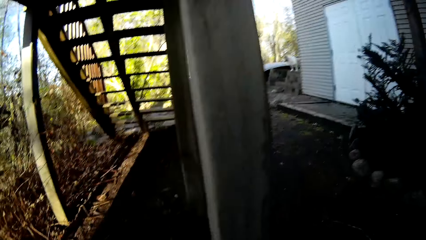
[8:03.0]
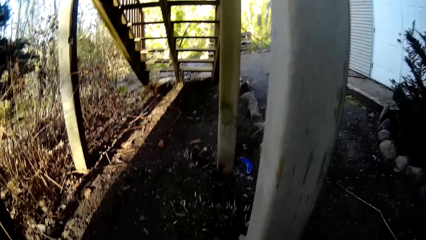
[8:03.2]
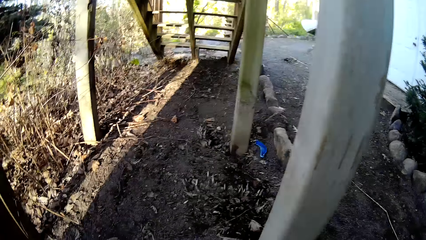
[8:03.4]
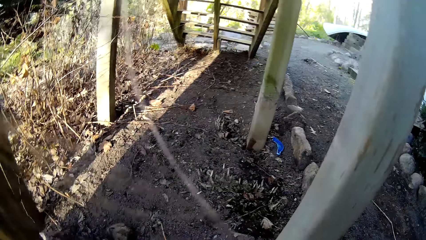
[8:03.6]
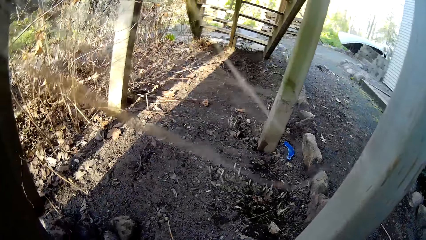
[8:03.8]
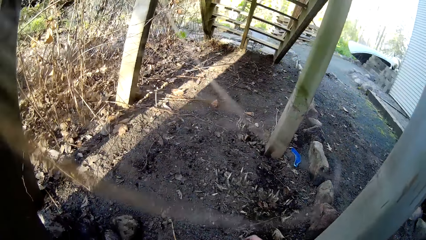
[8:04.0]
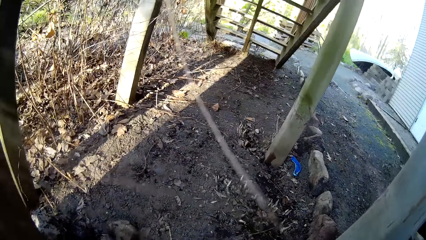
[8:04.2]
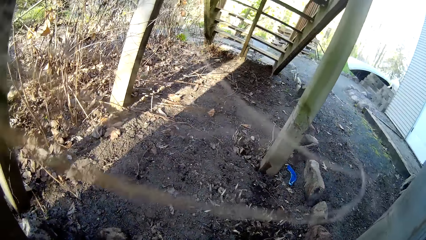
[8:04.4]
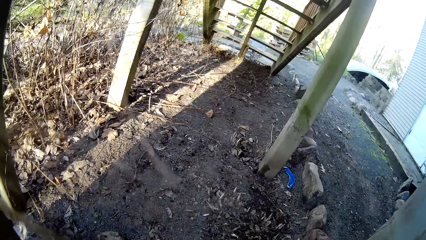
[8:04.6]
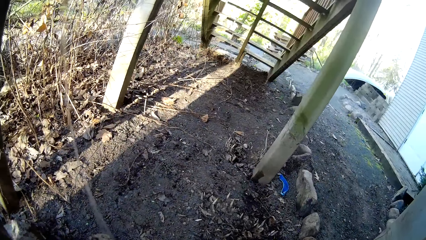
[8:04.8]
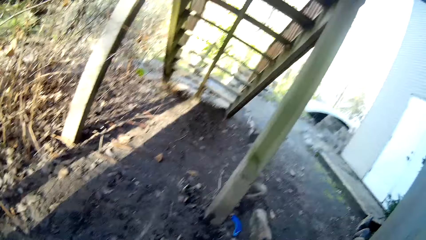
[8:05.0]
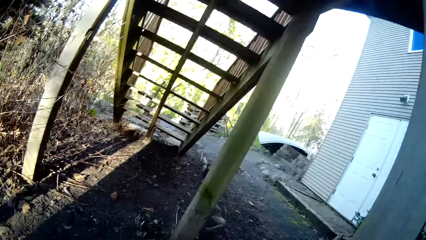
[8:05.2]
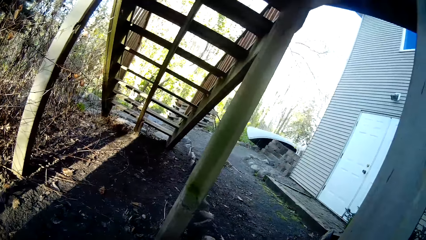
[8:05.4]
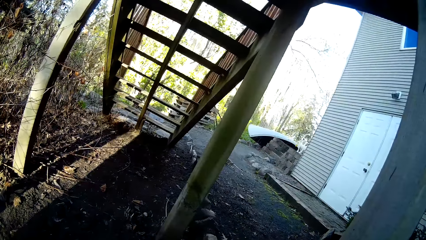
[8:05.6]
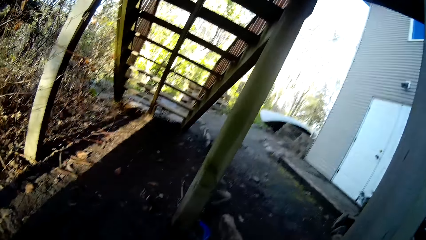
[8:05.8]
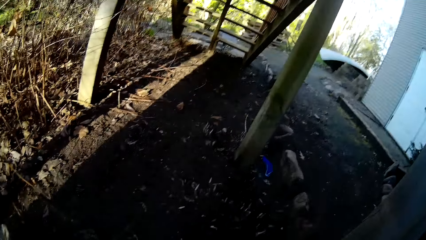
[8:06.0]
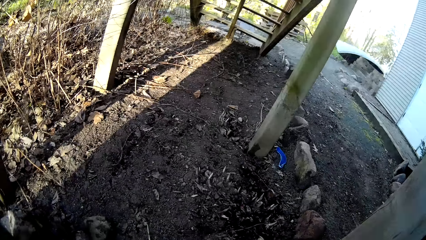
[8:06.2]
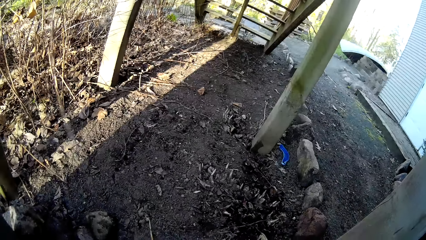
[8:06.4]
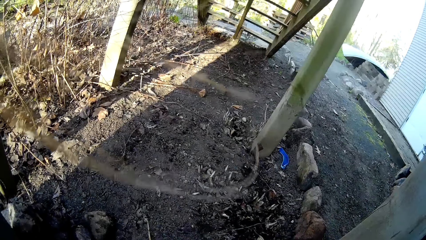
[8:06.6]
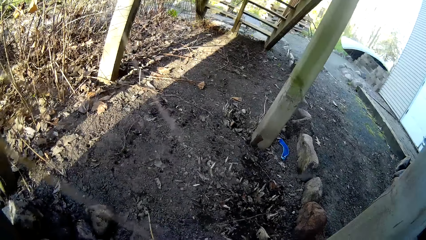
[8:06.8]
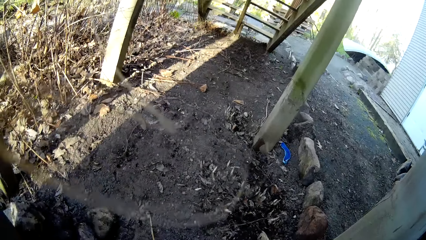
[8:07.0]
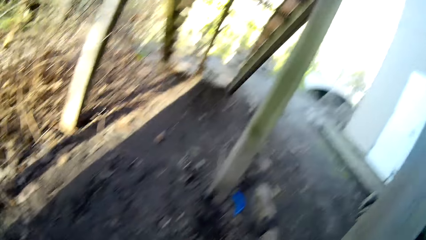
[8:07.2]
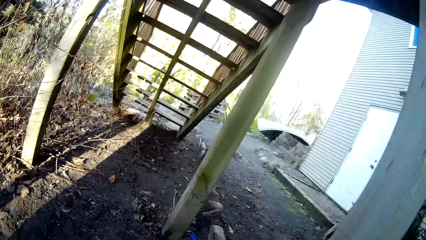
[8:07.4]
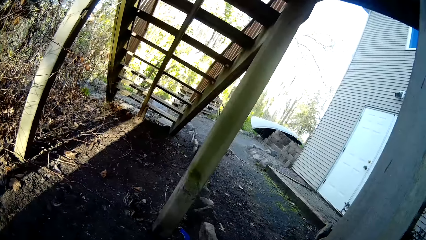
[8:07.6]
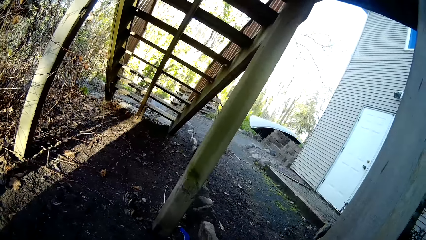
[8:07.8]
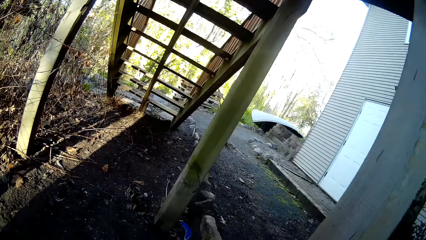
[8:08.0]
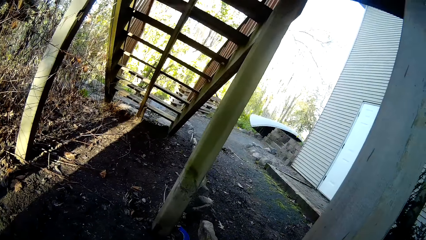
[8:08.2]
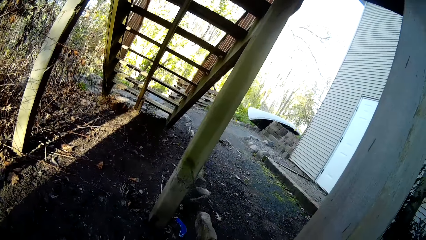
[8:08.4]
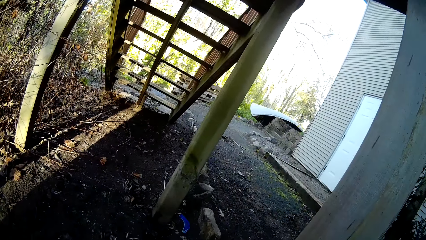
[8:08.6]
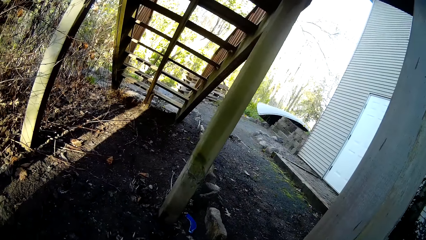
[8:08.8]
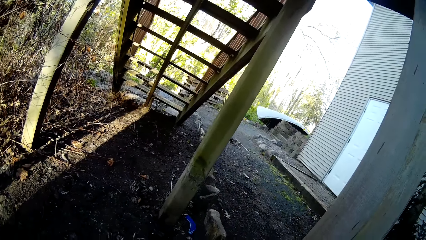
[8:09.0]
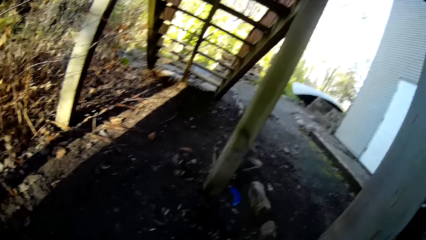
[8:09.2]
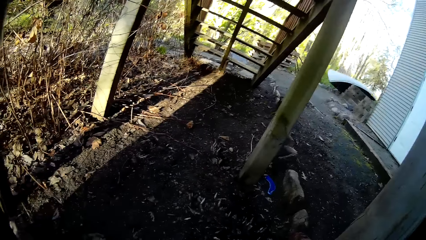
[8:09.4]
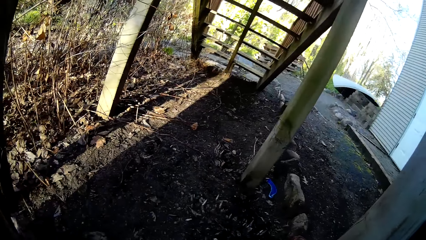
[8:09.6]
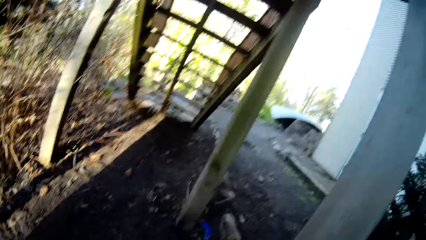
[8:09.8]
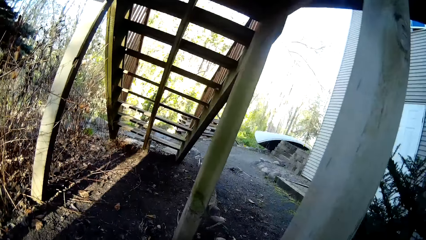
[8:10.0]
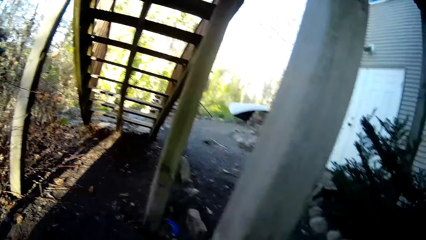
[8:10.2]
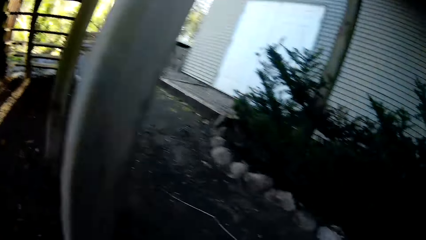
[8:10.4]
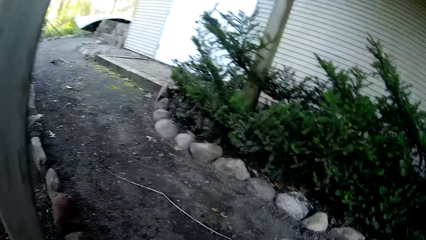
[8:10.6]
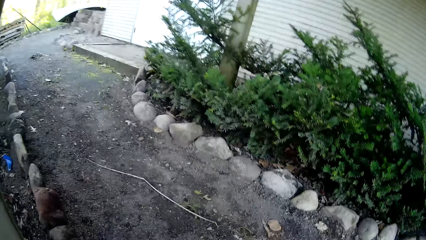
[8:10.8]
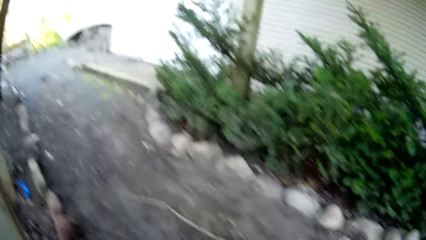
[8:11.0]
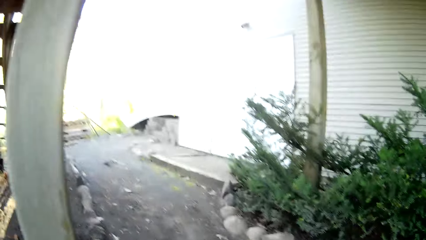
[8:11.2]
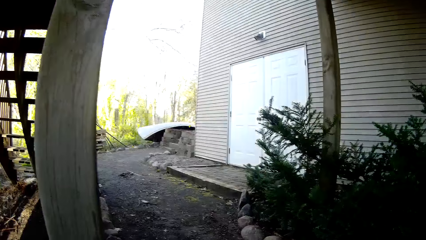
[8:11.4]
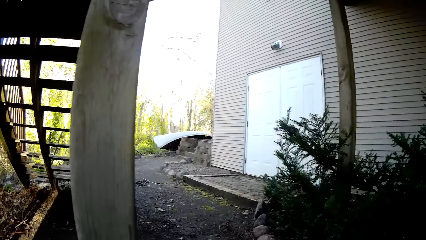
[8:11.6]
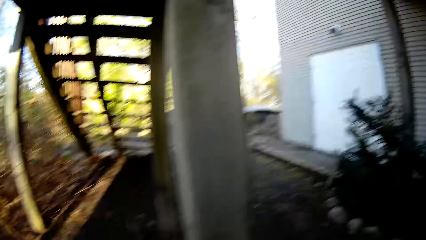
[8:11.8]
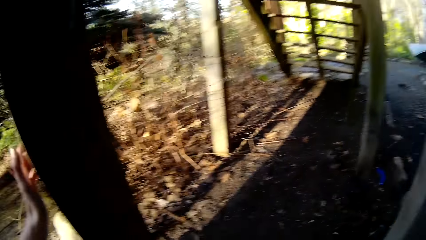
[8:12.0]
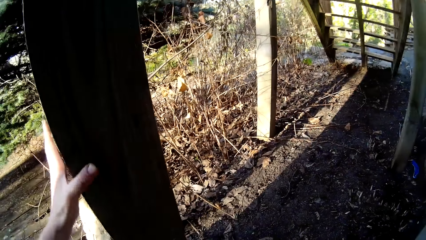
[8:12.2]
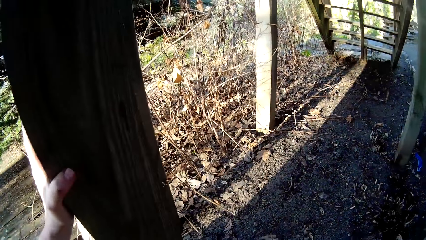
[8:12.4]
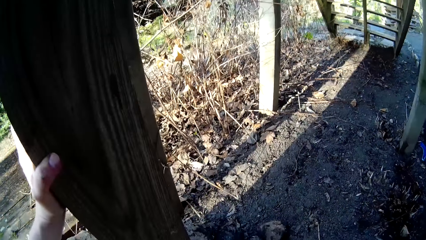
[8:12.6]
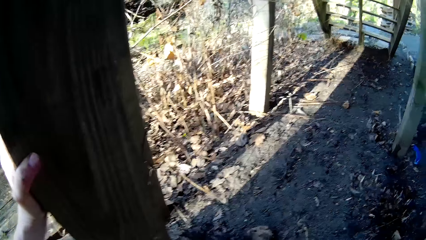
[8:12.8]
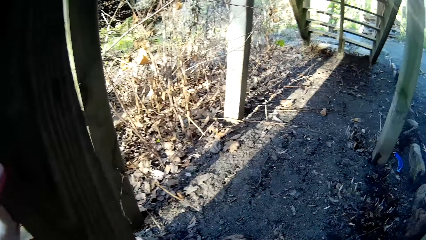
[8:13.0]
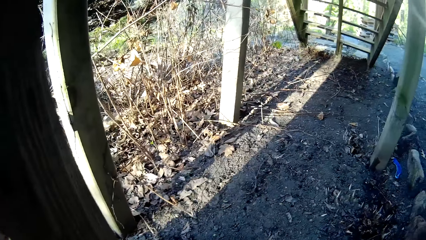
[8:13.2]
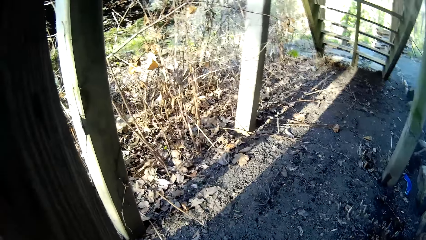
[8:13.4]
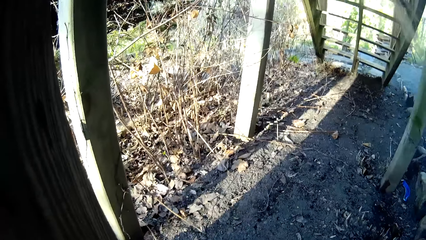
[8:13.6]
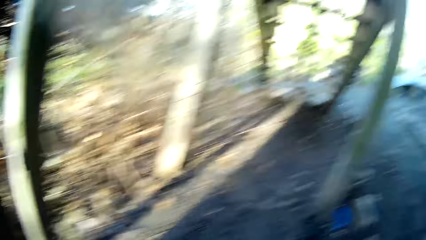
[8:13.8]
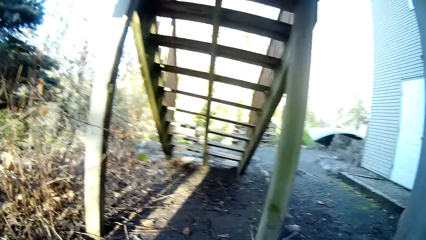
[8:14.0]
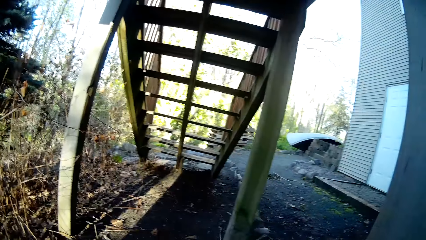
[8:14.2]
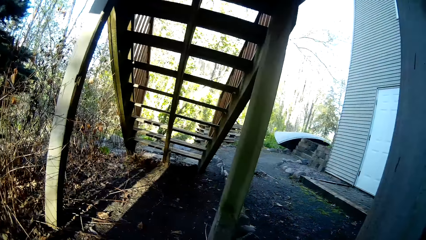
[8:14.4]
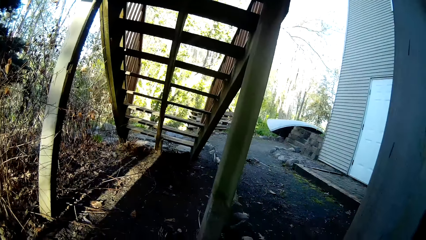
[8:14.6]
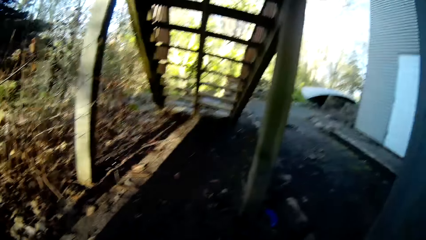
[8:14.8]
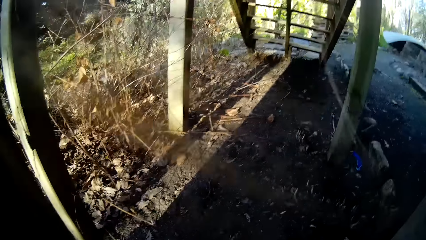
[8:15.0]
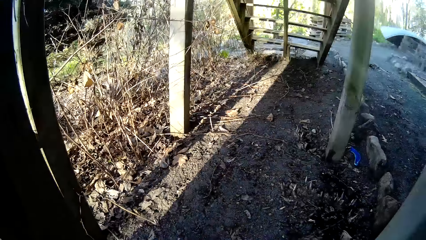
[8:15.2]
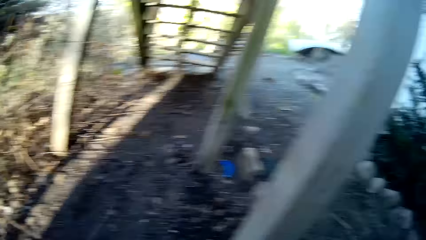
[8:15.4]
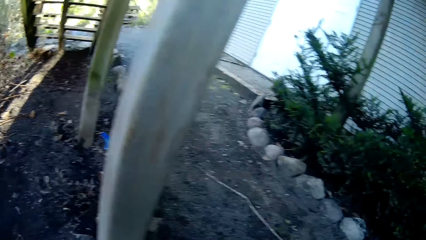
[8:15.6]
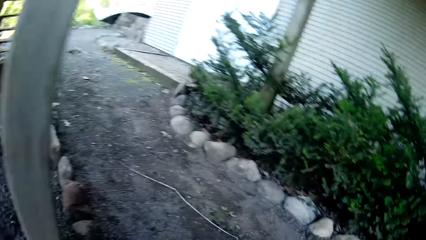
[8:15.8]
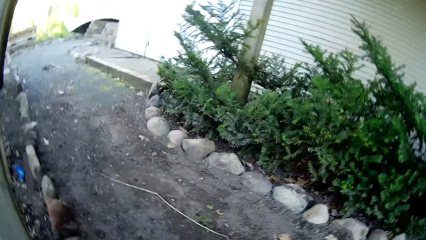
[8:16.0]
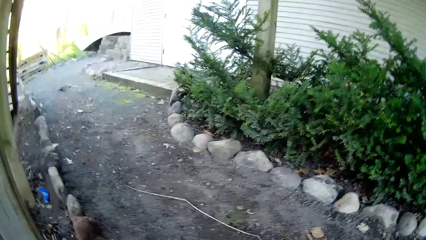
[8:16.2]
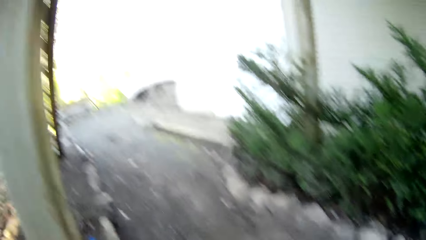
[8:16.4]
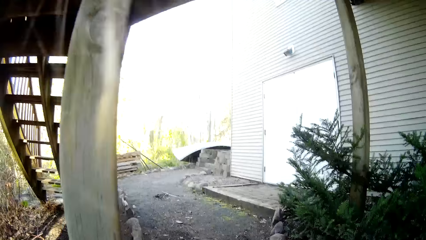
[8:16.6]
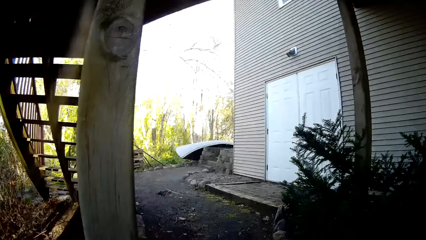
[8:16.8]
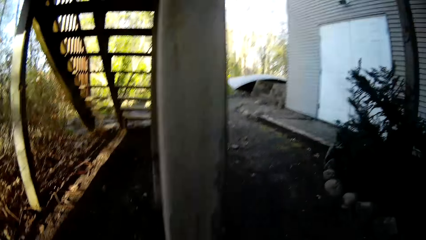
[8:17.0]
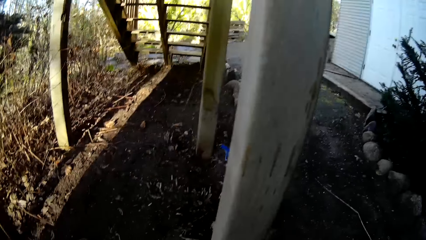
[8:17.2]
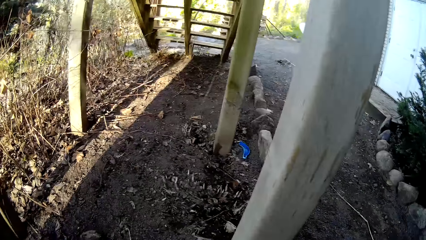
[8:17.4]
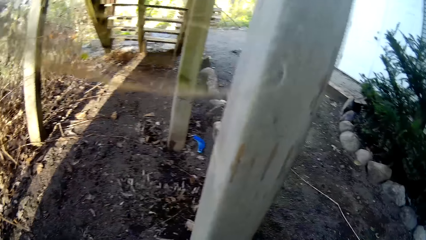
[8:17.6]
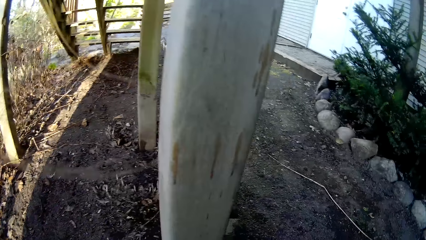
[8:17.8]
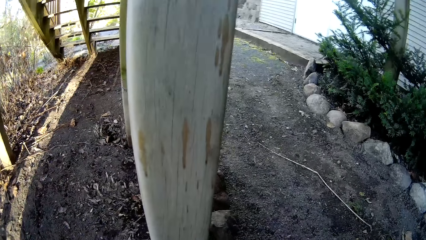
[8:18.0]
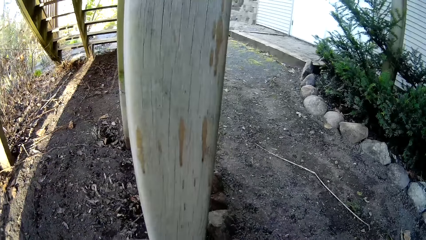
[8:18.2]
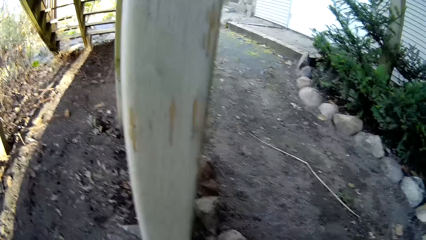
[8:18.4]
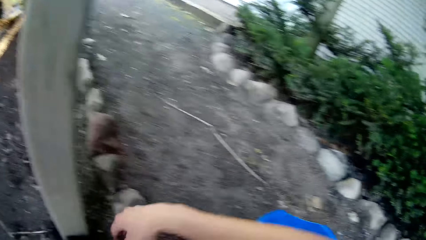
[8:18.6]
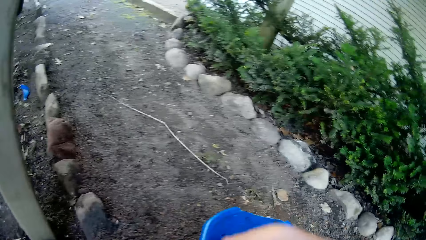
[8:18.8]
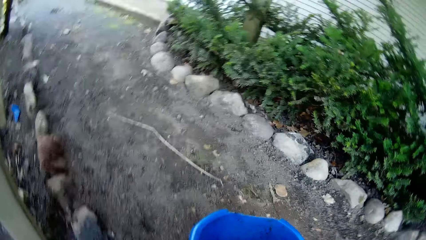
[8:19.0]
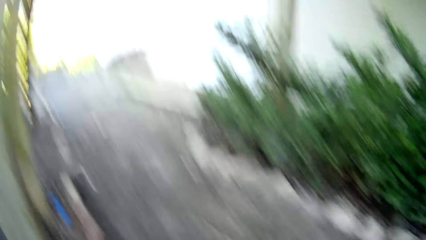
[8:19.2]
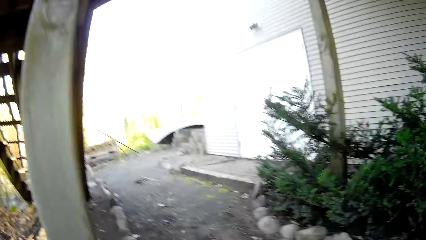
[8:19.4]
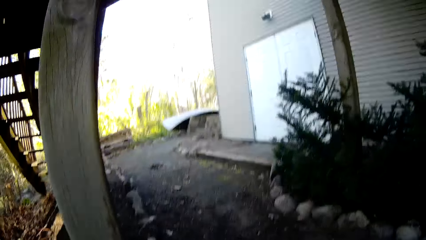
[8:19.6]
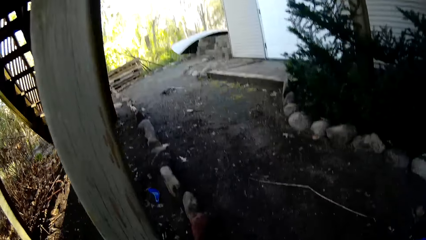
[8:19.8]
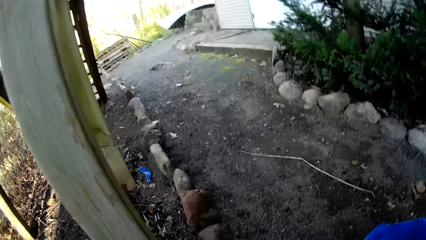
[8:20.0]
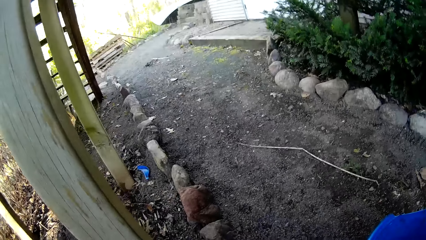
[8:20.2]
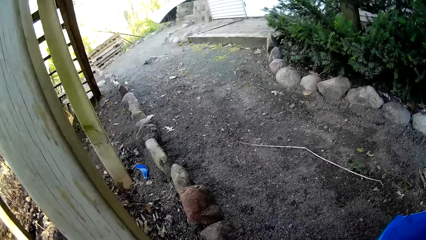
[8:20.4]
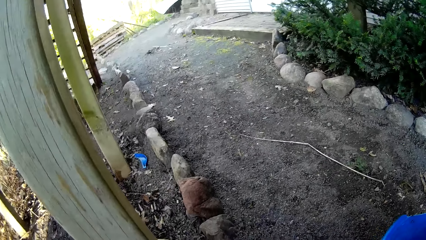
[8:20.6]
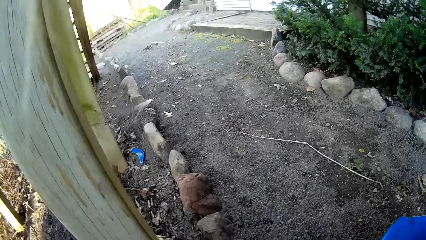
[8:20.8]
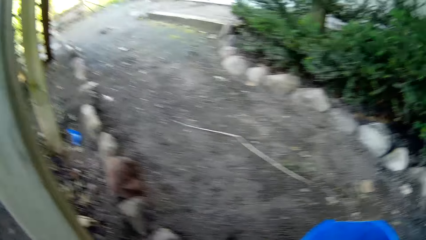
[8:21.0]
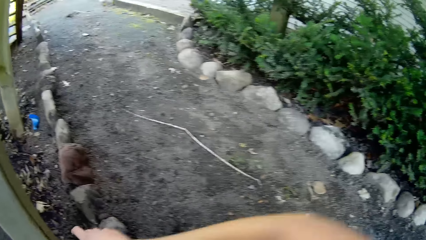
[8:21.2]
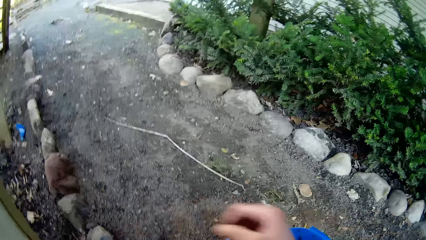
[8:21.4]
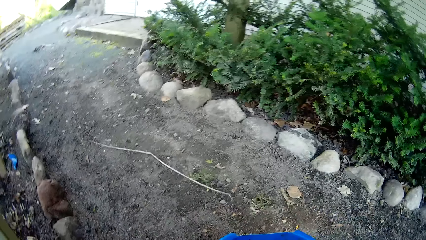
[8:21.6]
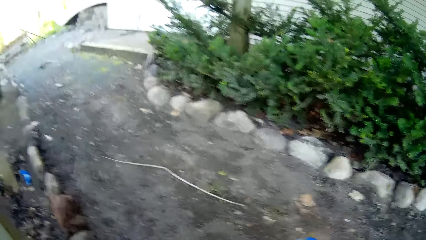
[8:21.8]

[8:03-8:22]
The camera wearer puts a stone on the ground with her right hand. She puts a stone on the ground with her right hand again.
